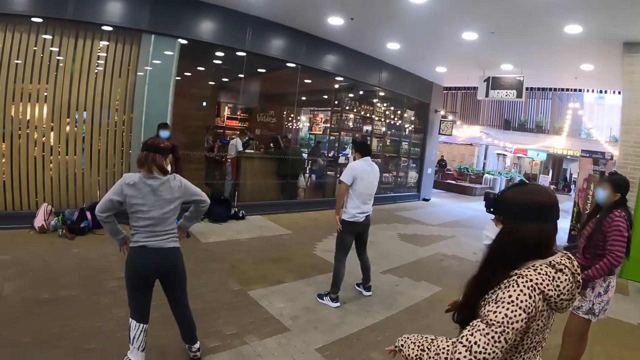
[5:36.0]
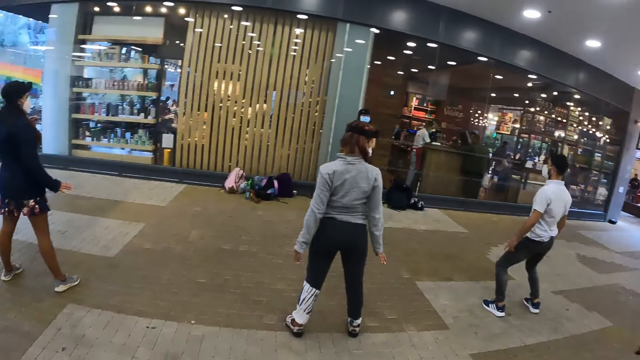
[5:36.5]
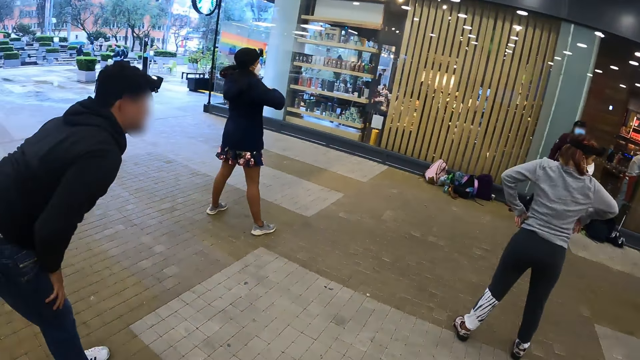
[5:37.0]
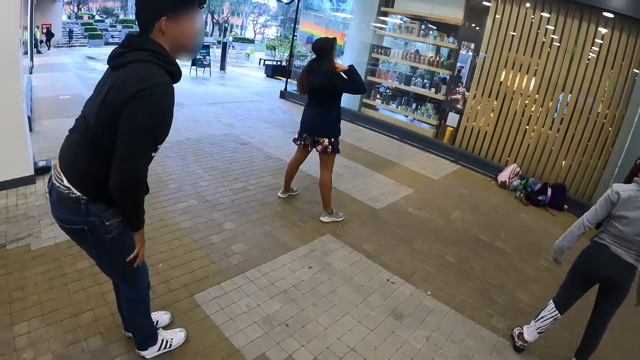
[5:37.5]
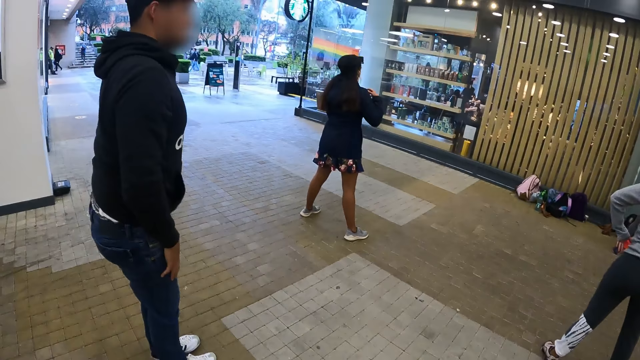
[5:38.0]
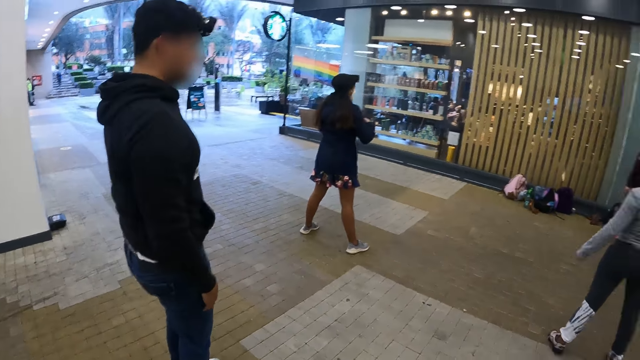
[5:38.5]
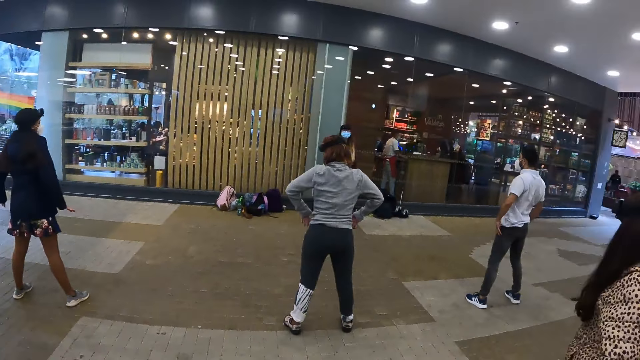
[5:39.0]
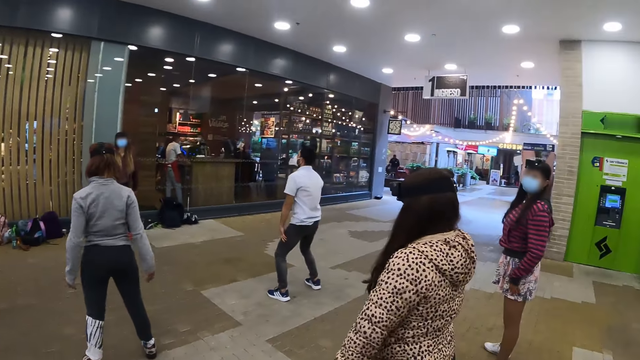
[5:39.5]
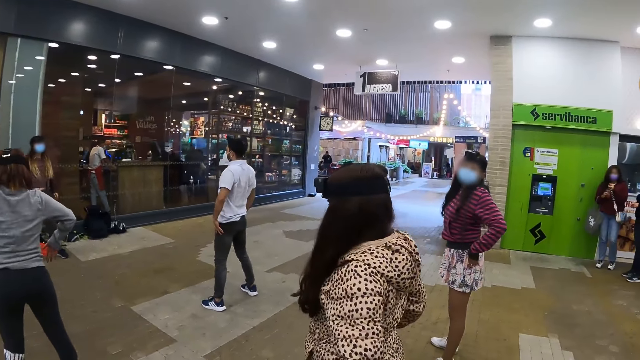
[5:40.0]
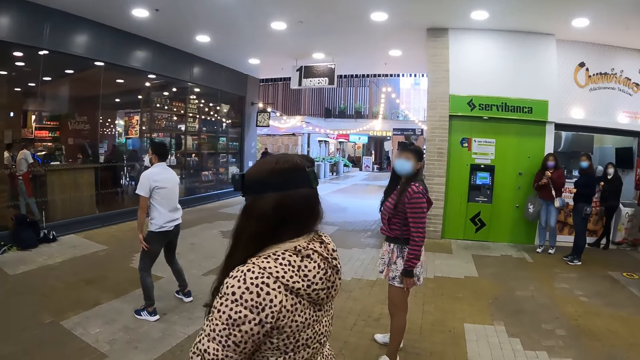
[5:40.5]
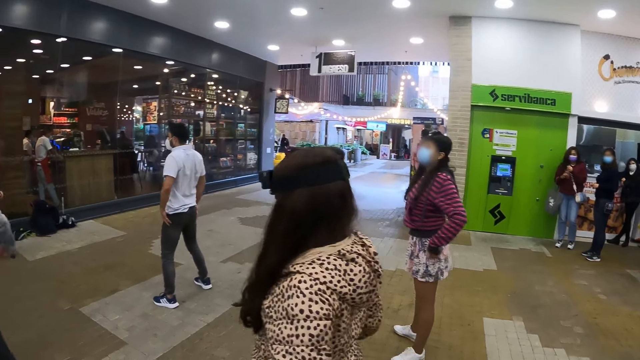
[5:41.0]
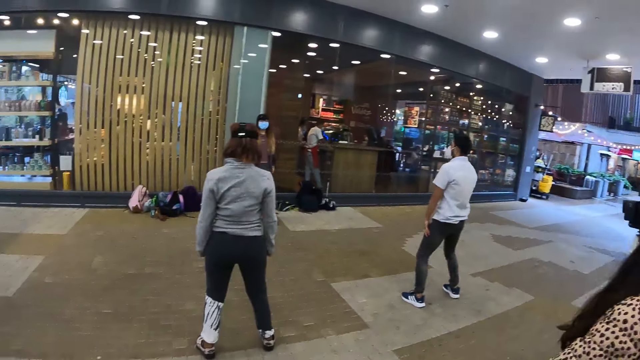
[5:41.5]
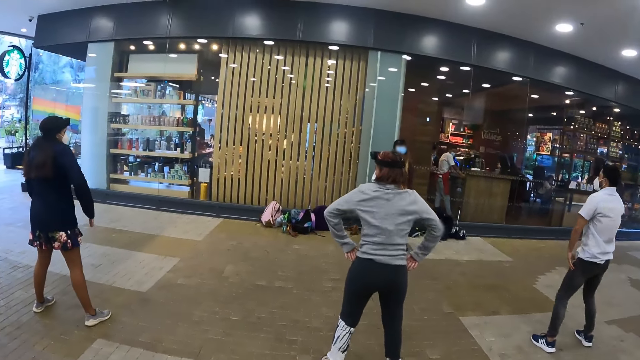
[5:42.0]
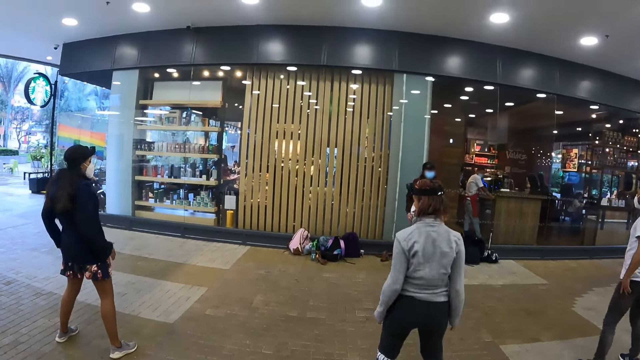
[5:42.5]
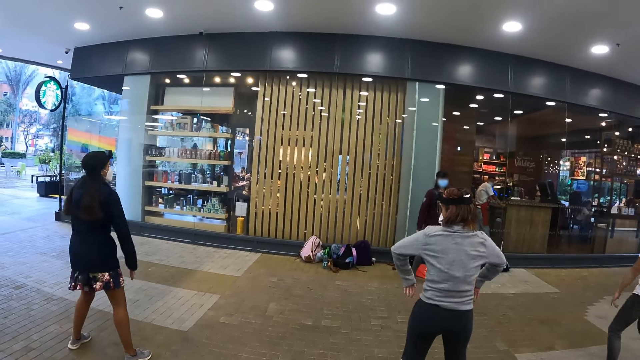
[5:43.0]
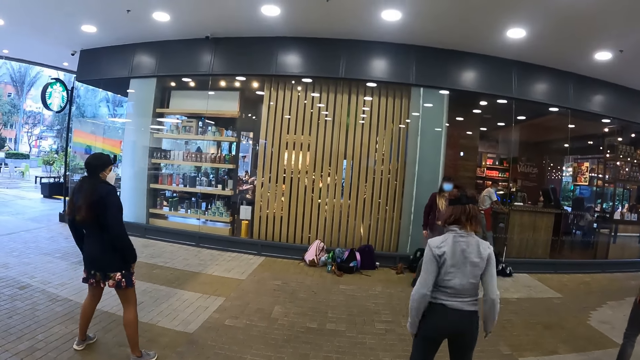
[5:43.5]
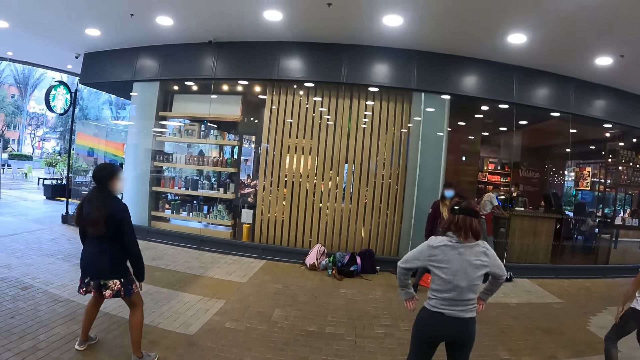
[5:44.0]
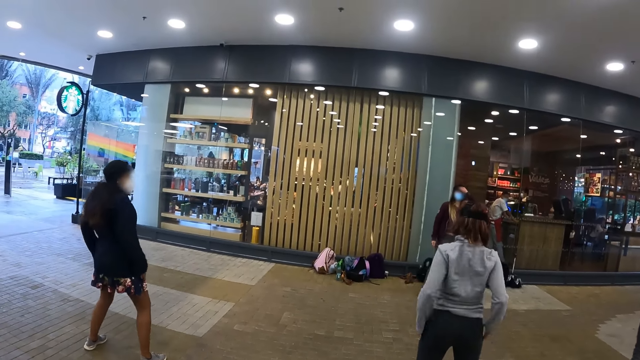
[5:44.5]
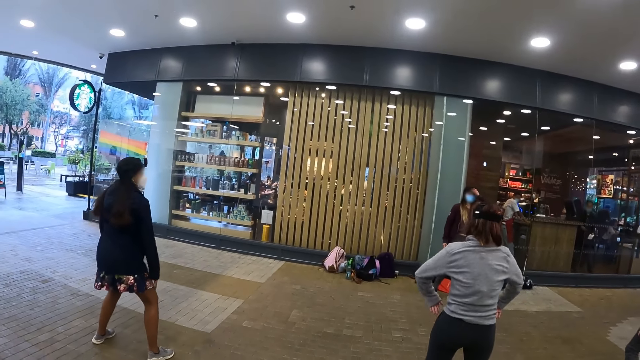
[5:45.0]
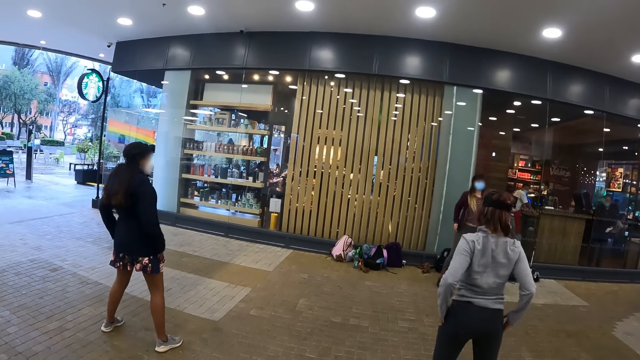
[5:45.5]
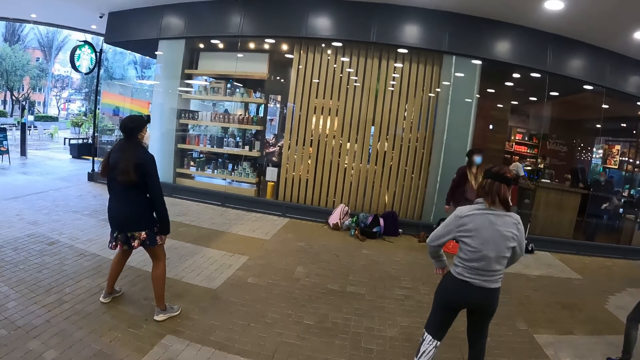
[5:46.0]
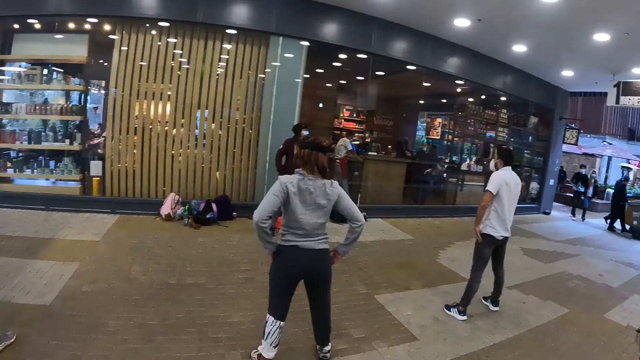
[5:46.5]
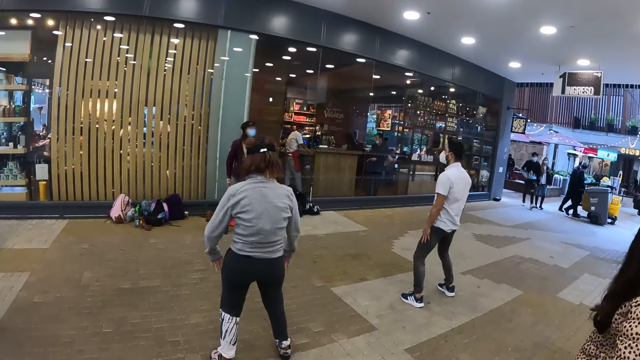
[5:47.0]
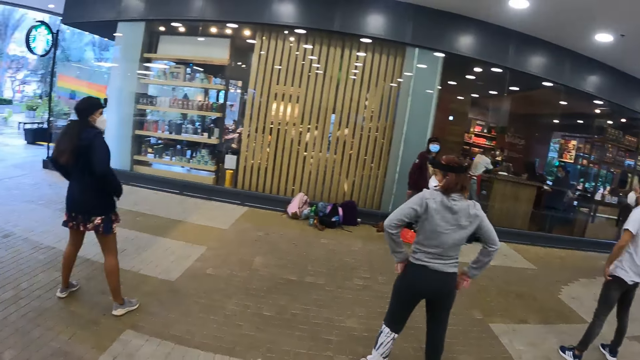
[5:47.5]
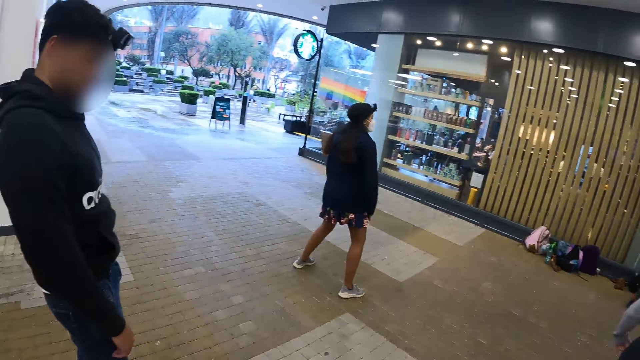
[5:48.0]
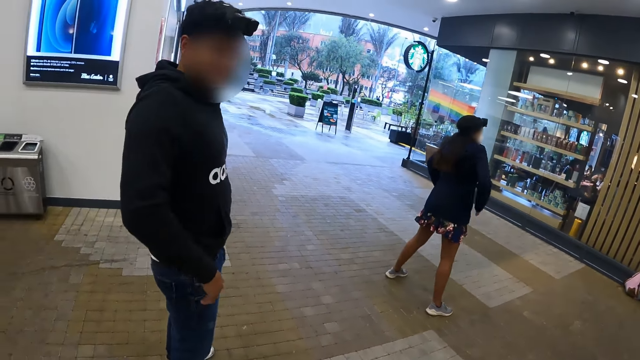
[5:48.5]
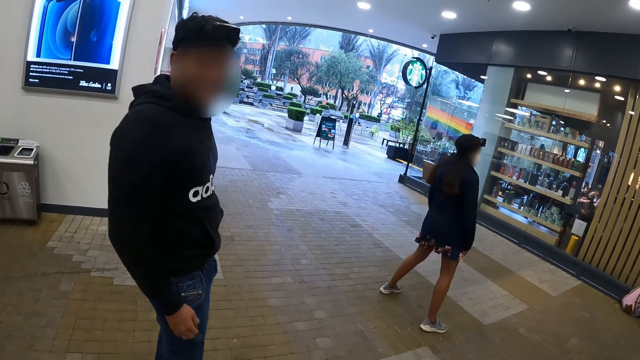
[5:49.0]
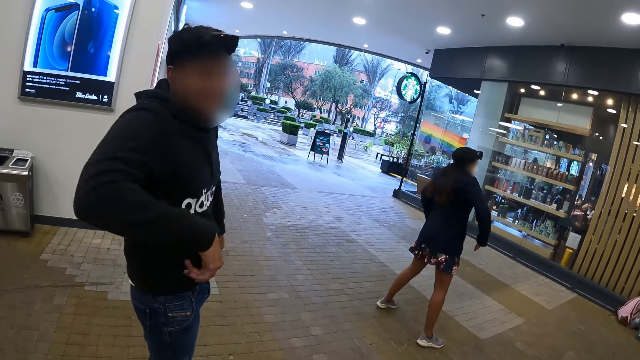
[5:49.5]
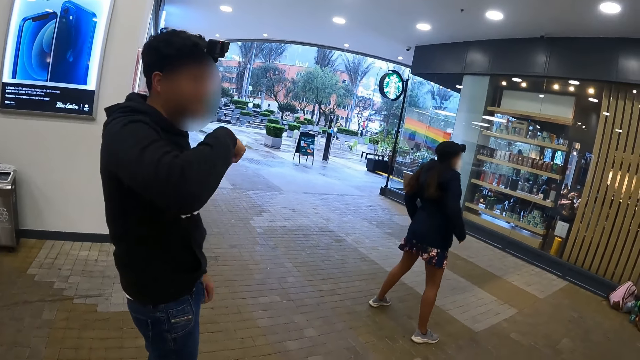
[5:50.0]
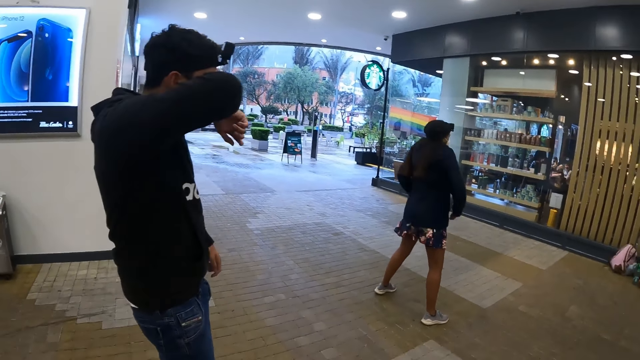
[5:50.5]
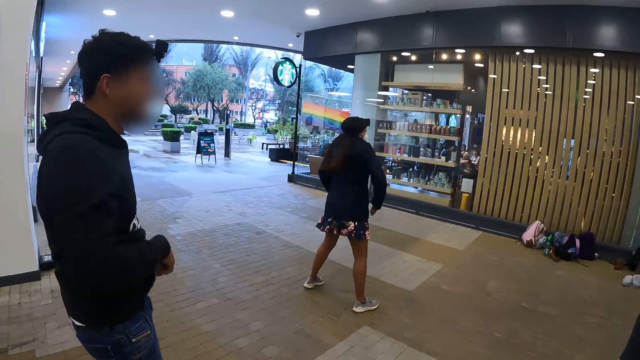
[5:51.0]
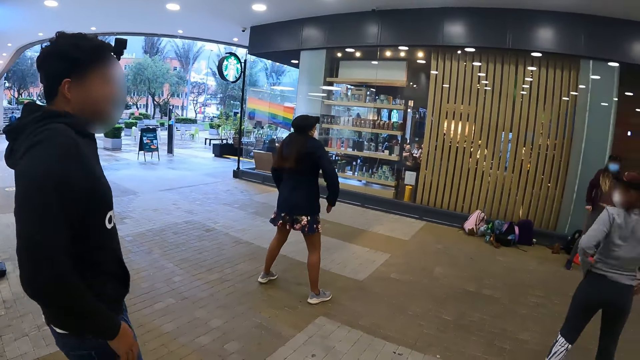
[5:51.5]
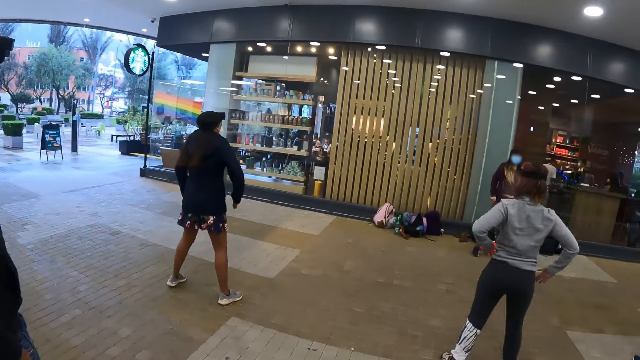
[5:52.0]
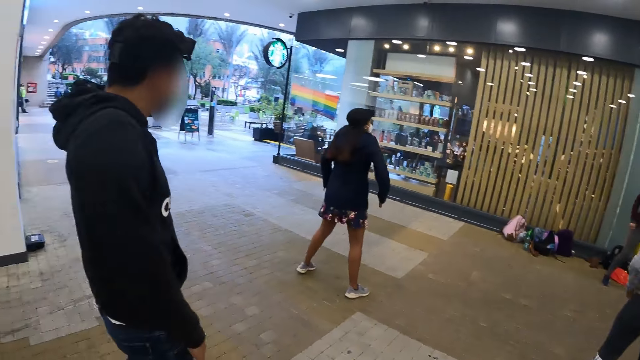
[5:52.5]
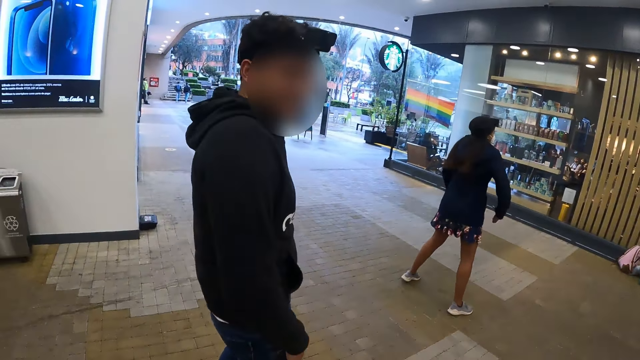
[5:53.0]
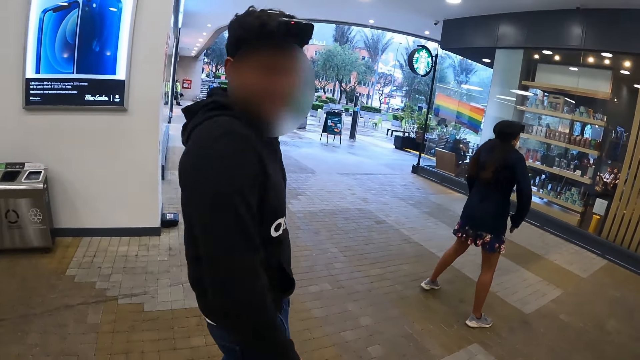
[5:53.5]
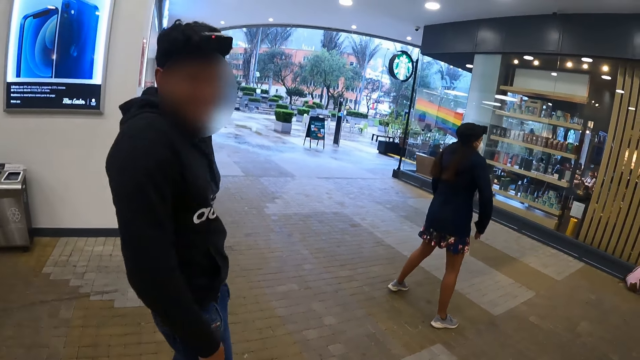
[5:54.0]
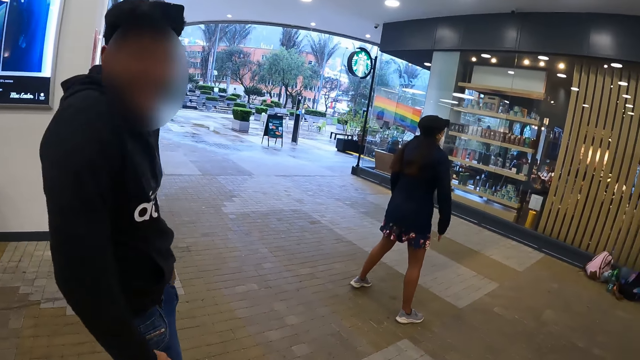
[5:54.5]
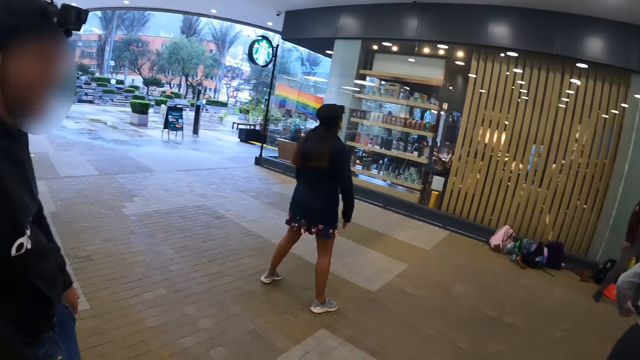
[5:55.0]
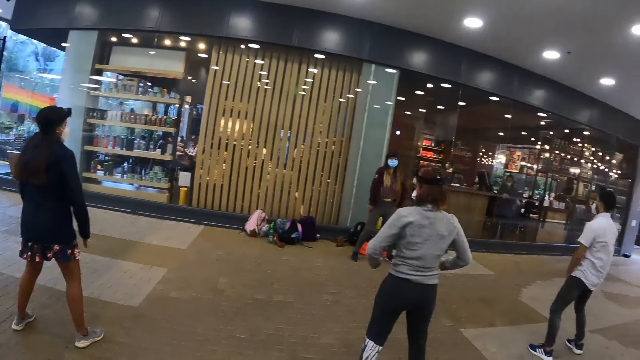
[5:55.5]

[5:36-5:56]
A man stands up. The camera wearer looks around the hall. They look at women dance. The man stretches the back and wipes the face with the right hand.
